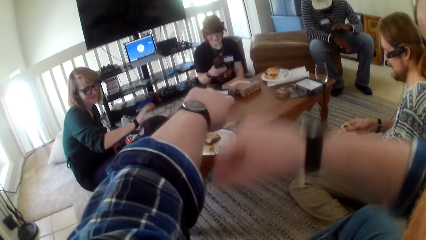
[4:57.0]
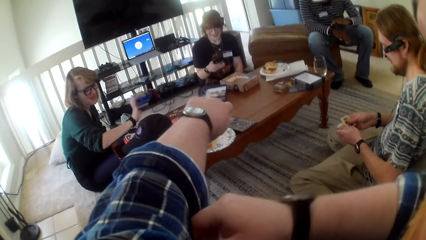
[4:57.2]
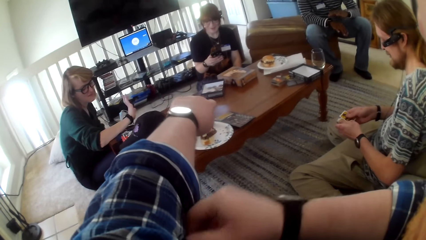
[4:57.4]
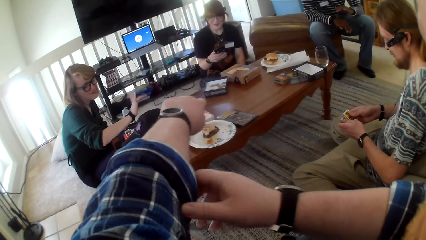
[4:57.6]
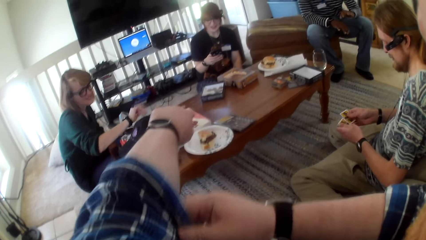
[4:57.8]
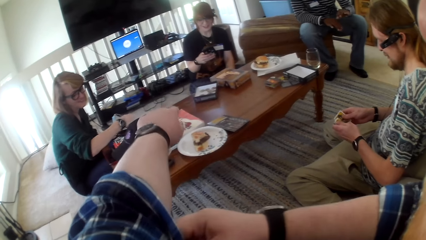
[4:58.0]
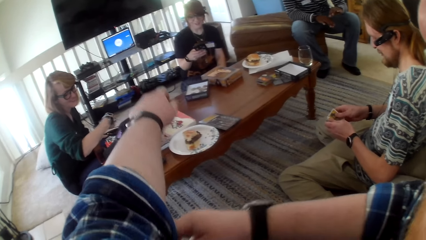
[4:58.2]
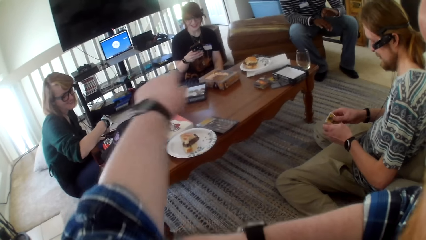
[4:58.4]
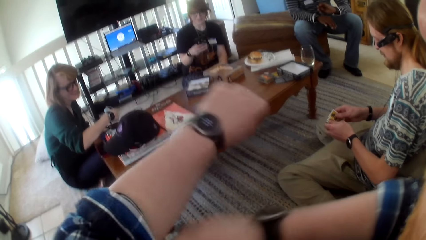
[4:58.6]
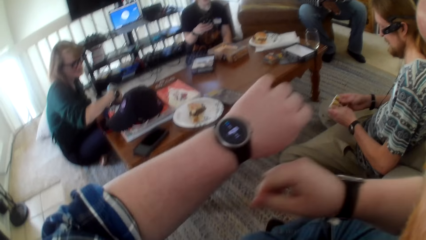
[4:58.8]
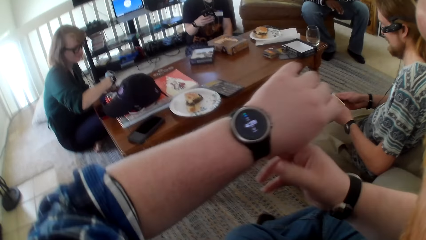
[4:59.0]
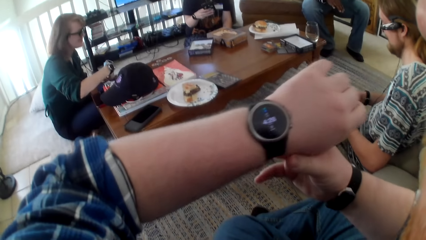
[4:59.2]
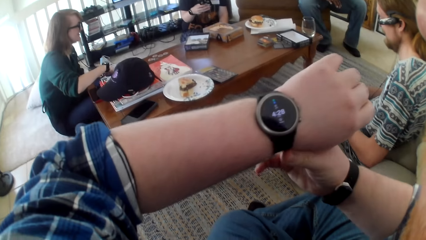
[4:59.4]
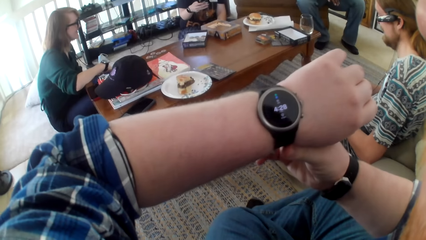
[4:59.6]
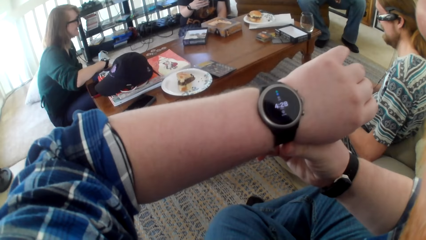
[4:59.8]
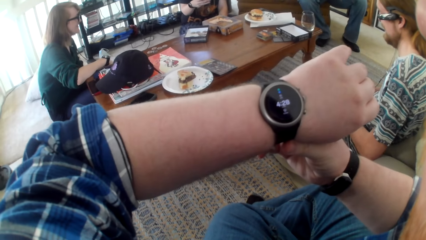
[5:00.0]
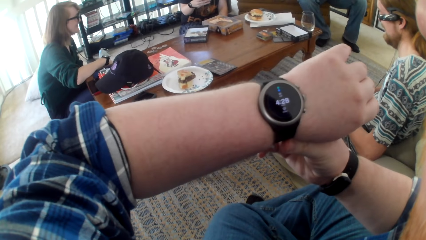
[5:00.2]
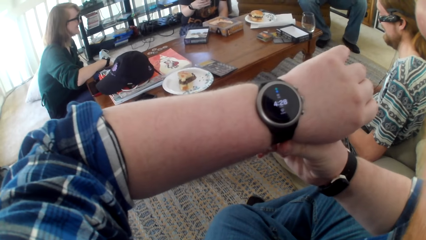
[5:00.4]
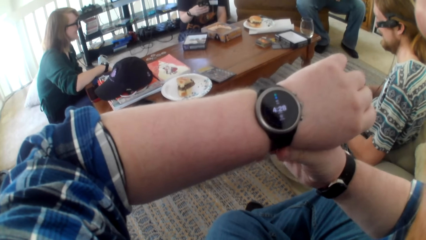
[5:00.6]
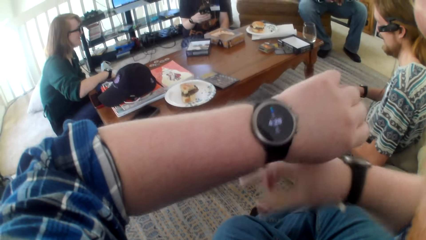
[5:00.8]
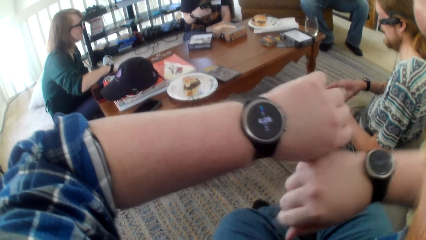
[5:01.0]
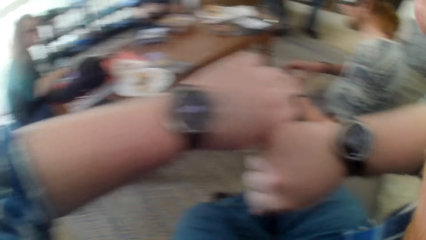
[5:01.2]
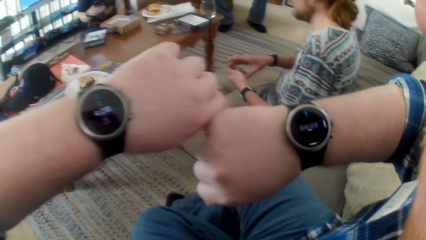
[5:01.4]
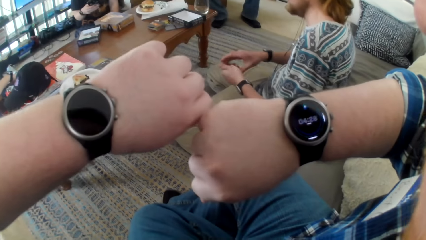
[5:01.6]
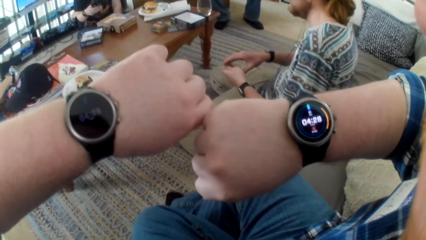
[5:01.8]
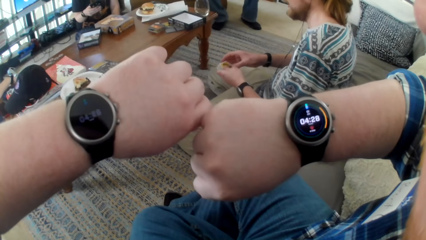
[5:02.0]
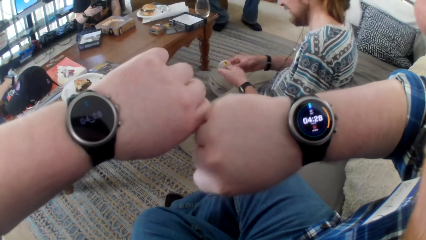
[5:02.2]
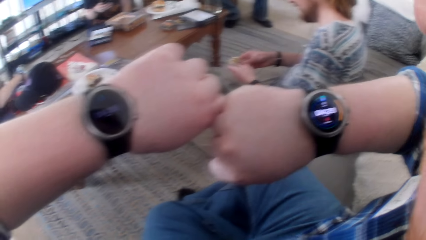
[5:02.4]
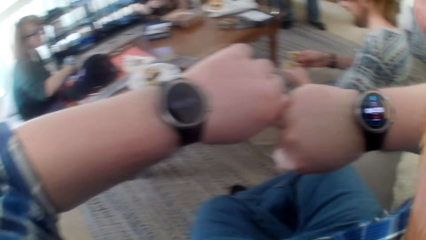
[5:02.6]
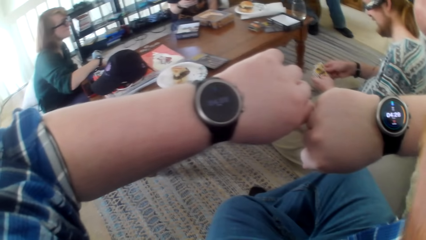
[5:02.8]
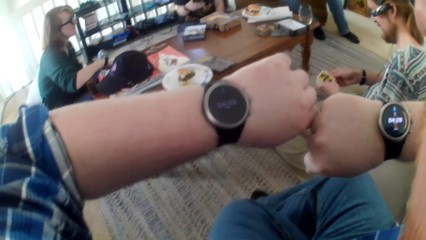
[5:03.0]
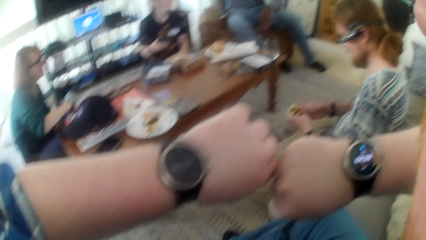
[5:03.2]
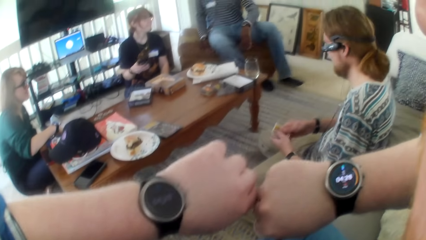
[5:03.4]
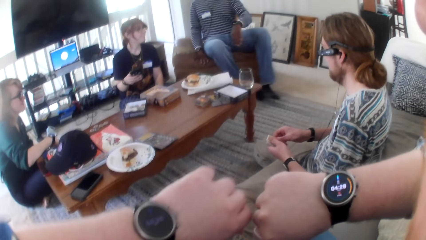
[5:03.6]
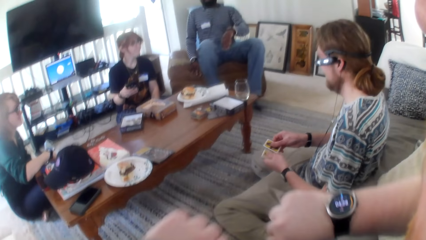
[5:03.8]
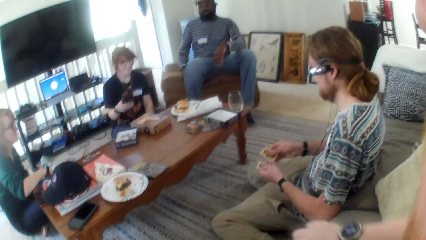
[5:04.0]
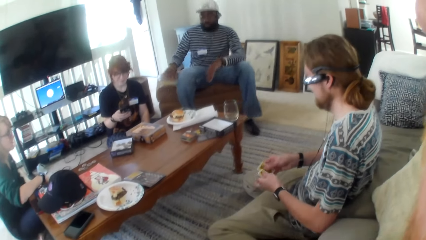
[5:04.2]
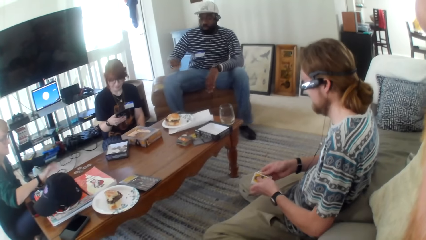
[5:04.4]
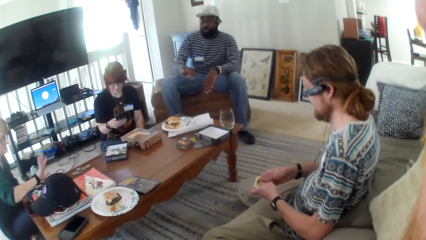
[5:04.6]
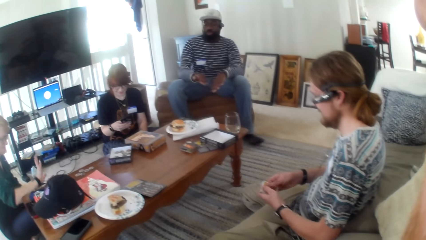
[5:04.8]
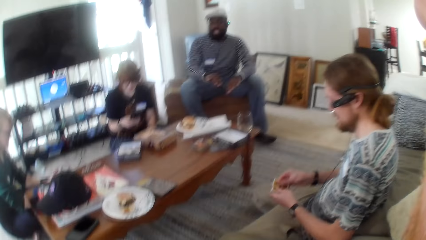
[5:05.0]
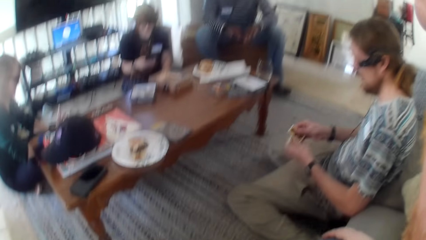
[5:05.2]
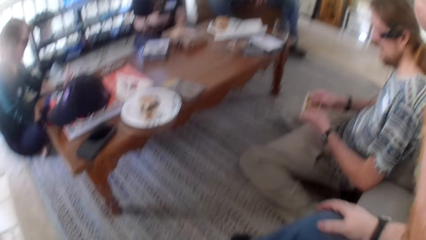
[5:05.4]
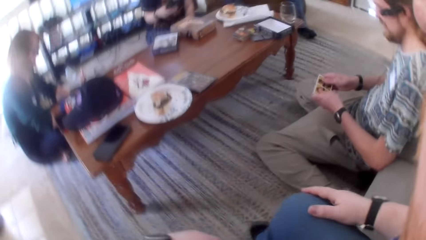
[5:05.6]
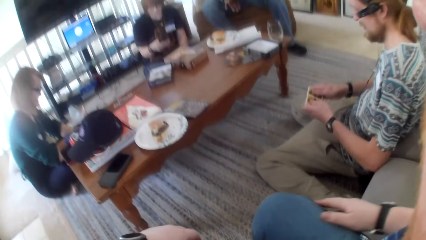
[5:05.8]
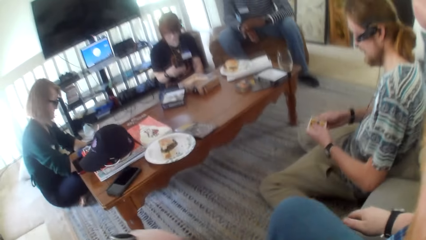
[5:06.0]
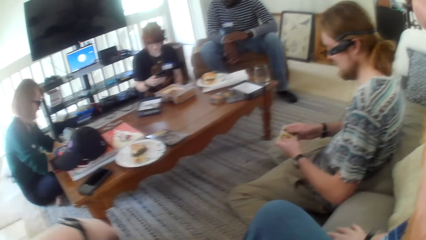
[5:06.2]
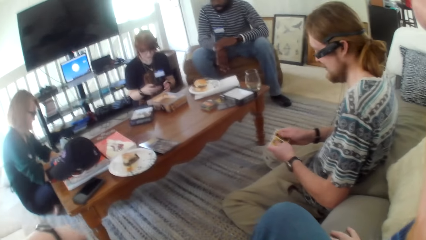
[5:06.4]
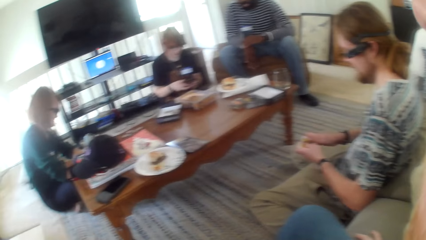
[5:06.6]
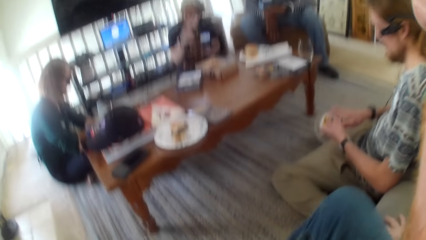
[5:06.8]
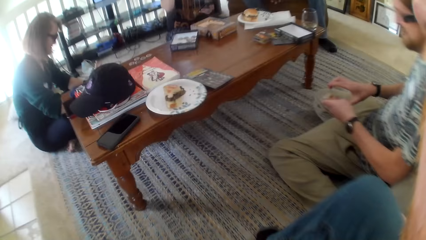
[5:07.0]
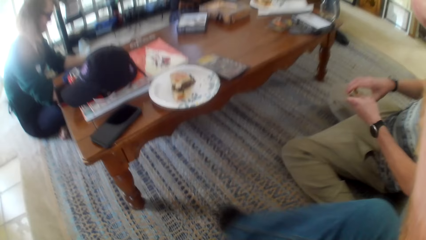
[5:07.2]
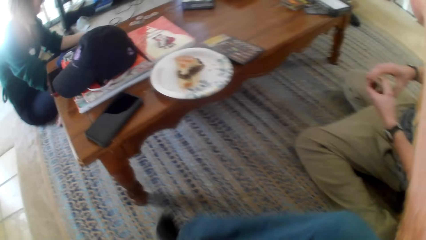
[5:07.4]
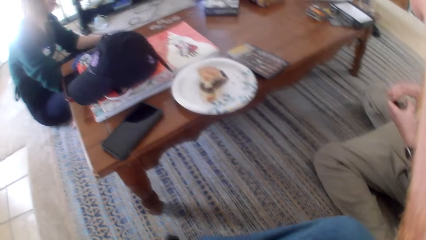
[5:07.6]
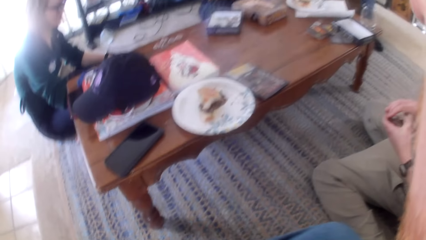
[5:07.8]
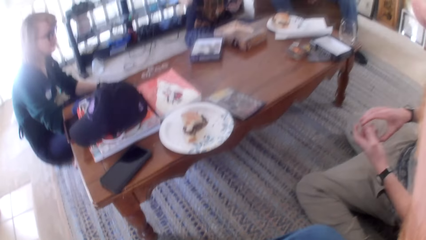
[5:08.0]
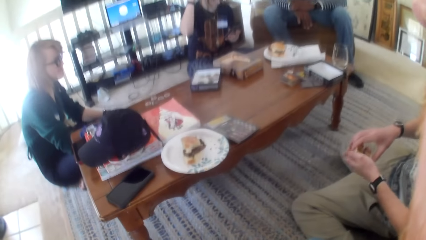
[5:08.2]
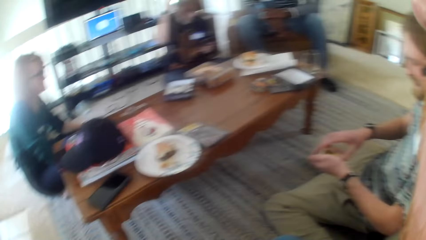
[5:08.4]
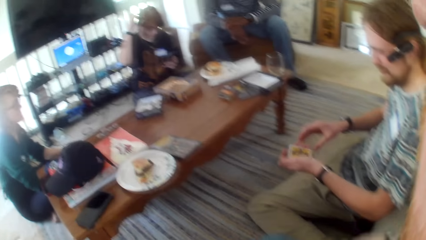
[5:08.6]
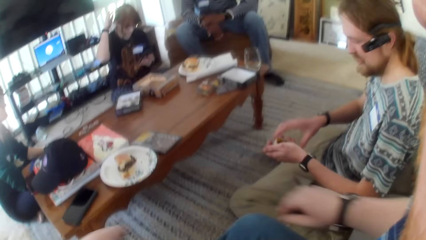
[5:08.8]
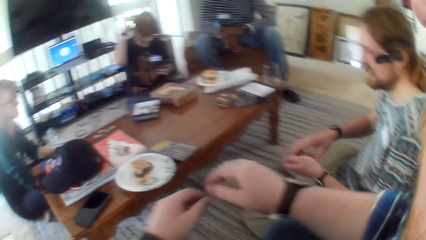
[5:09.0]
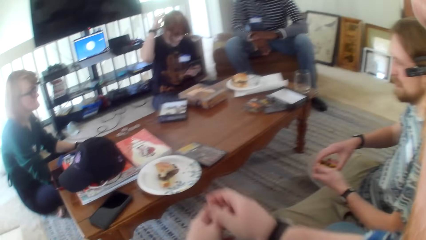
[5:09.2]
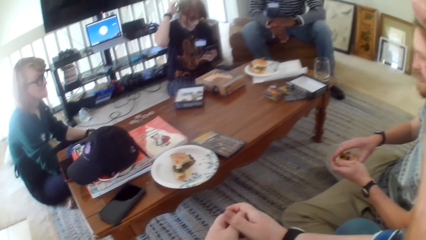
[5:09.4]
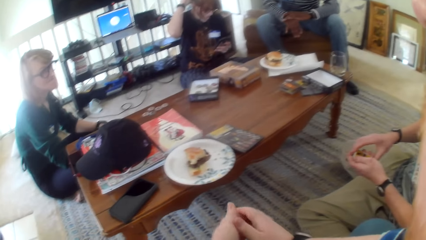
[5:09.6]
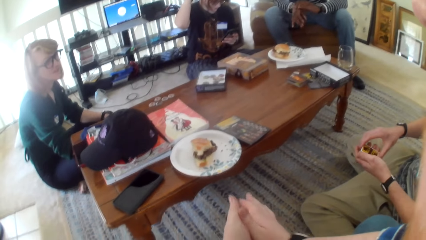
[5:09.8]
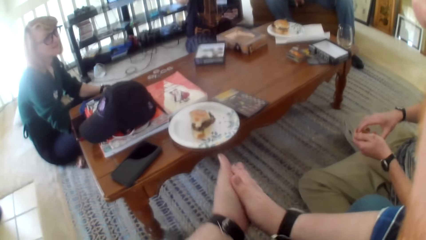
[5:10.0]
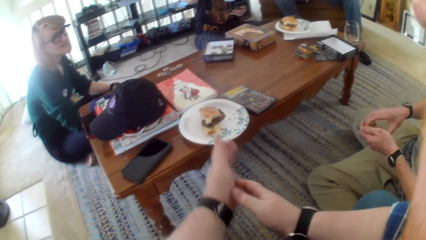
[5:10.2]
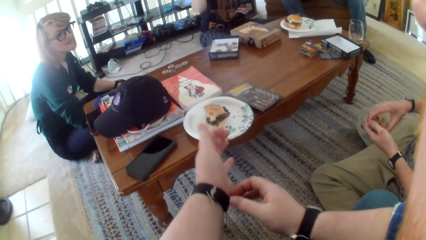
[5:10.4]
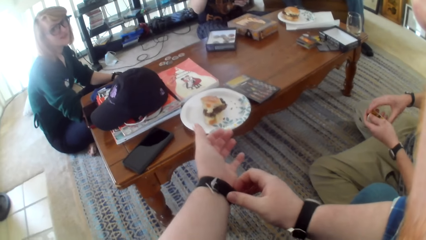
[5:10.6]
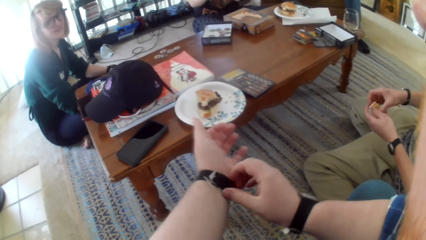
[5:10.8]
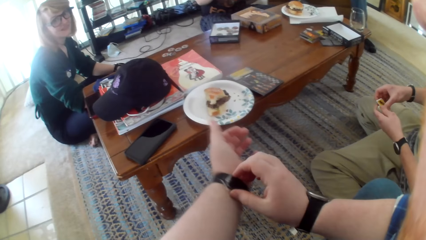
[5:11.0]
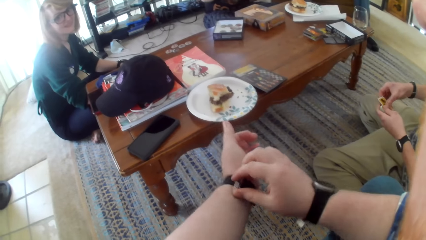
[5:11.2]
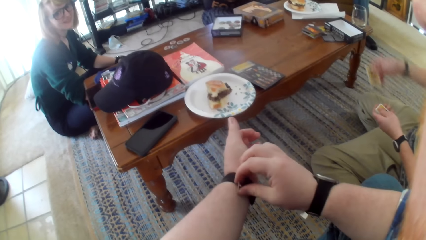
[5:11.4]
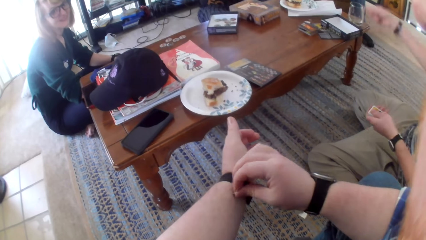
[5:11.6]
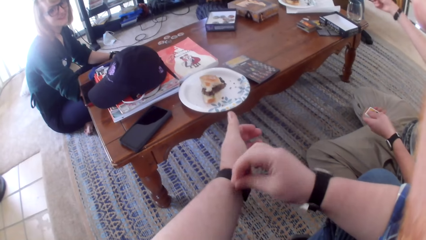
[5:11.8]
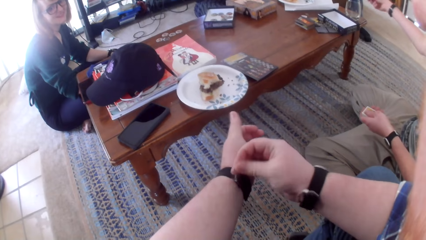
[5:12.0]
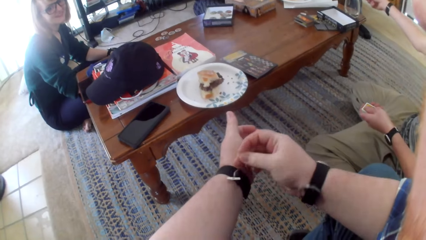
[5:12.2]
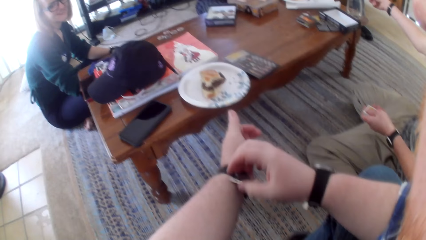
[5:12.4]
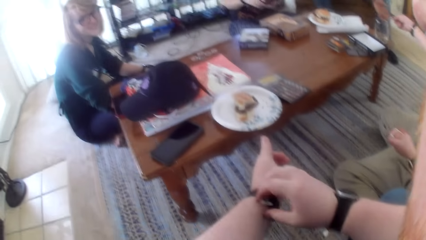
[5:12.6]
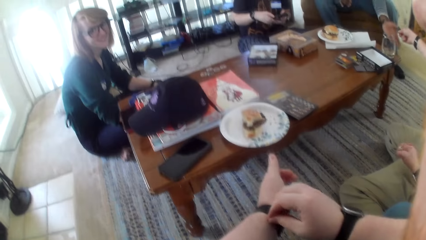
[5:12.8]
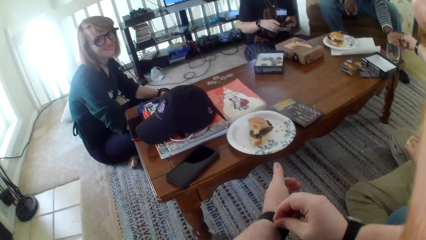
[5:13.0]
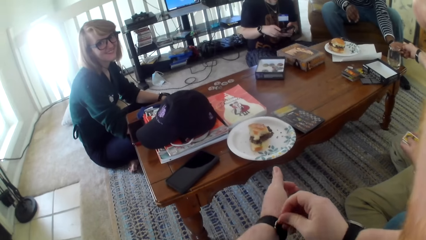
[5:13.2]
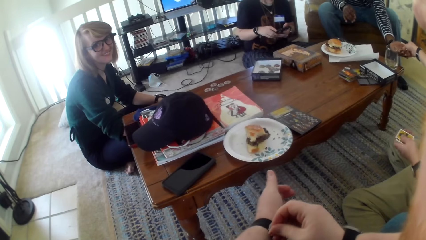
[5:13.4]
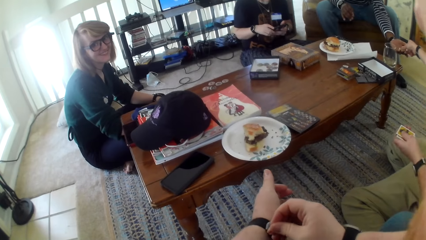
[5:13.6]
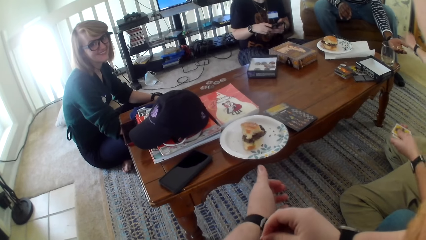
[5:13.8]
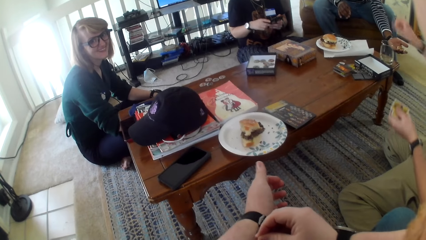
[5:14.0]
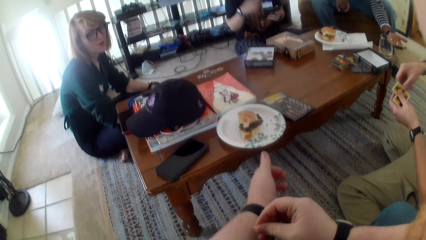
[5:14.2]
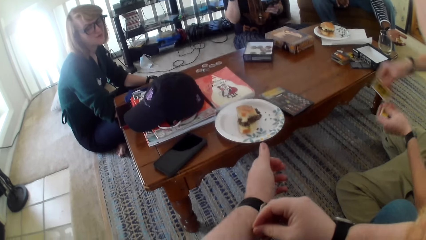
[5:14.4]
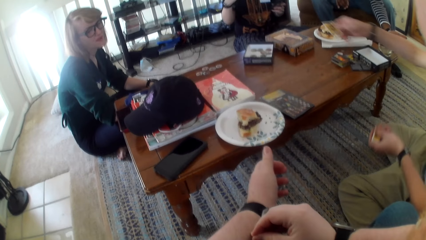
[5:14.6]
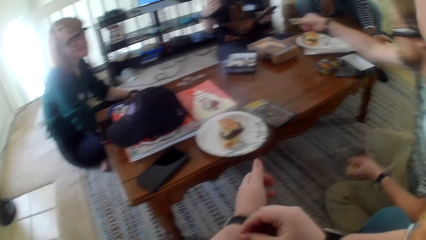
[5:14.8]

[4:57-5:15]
The camera wearer moves their hands. A woman talks. A man talks. The camera wearer looks at the watch. They talk. They look at the watches. The man talks. The camera wearer looks around the house. A person talks. The camera wearer talks. They move their hand. They talk. They touch the watch.
